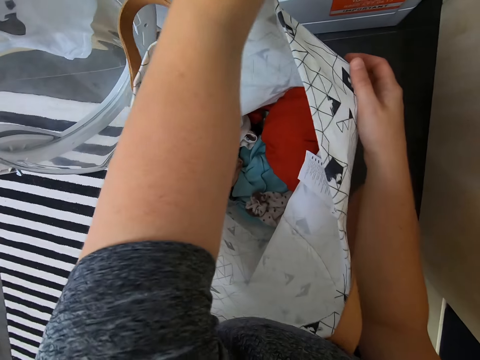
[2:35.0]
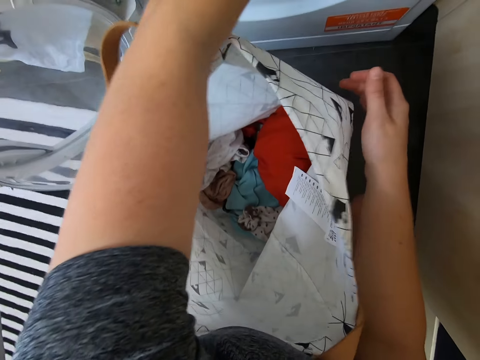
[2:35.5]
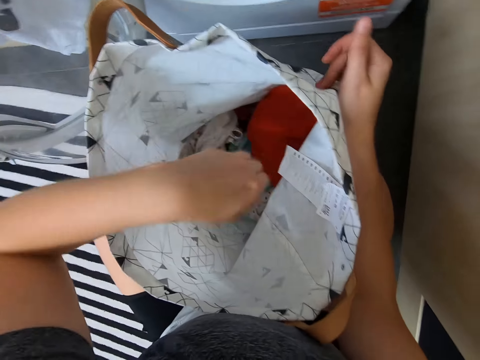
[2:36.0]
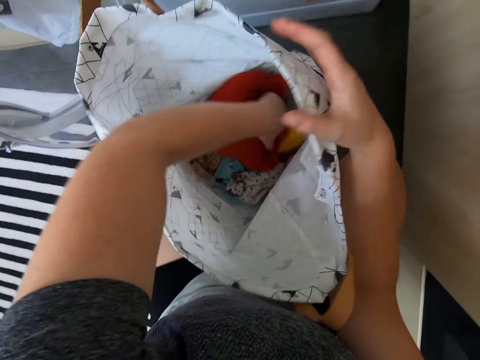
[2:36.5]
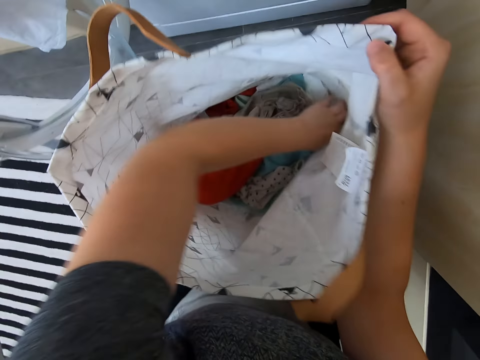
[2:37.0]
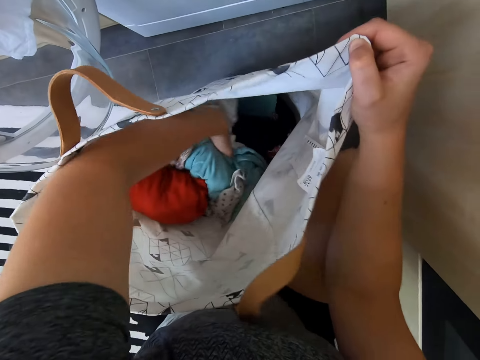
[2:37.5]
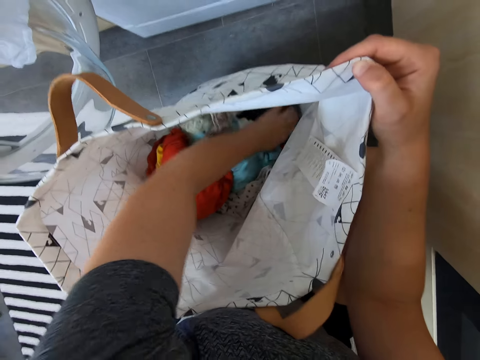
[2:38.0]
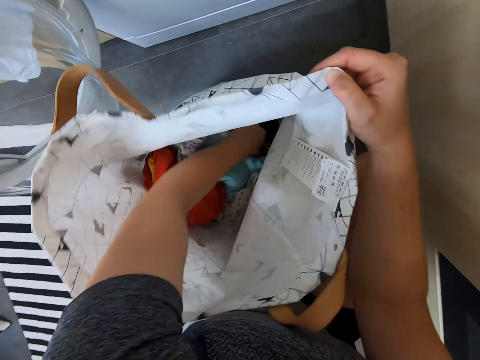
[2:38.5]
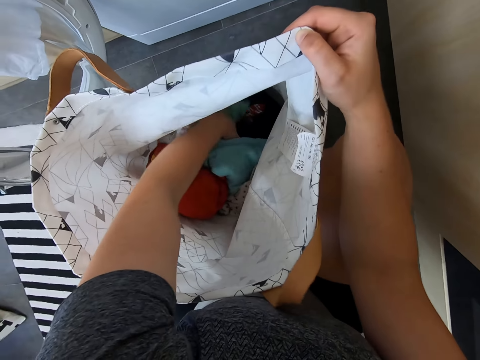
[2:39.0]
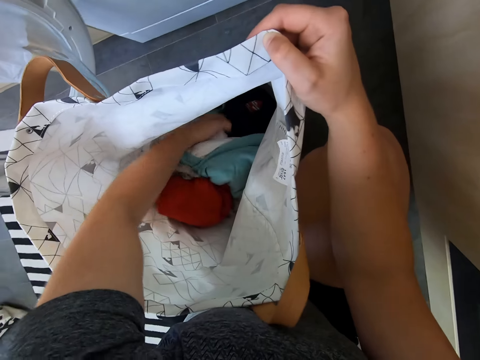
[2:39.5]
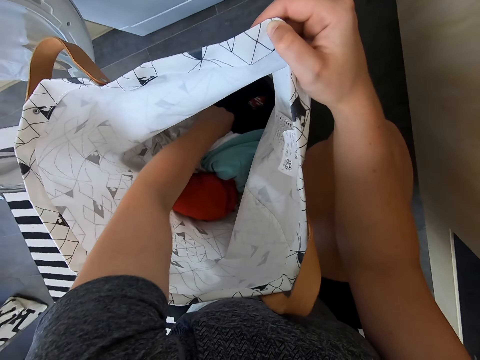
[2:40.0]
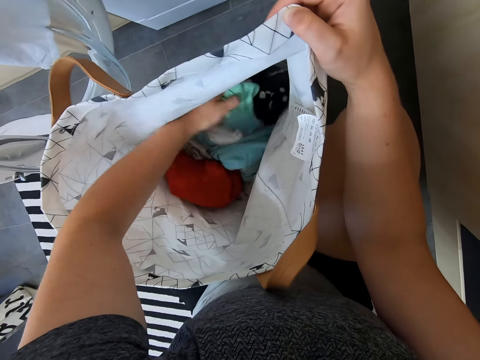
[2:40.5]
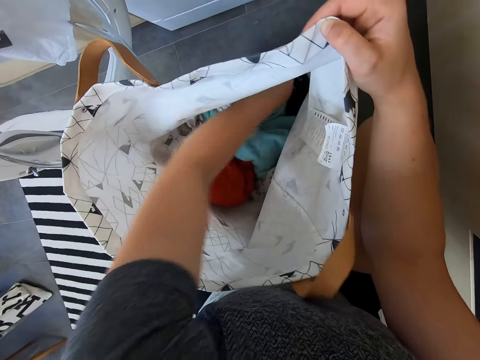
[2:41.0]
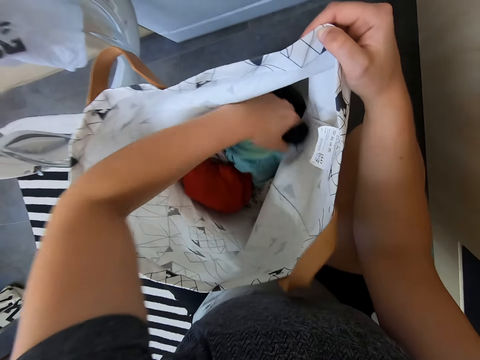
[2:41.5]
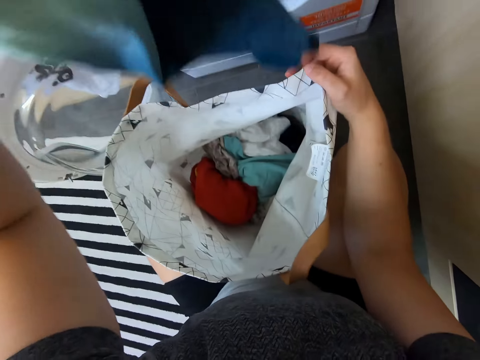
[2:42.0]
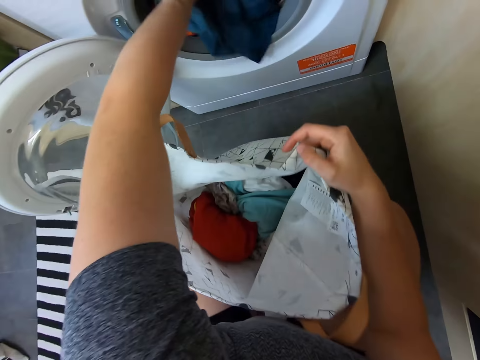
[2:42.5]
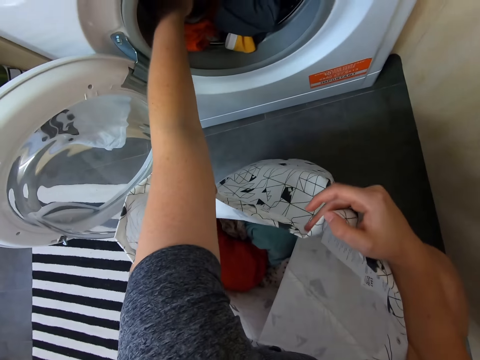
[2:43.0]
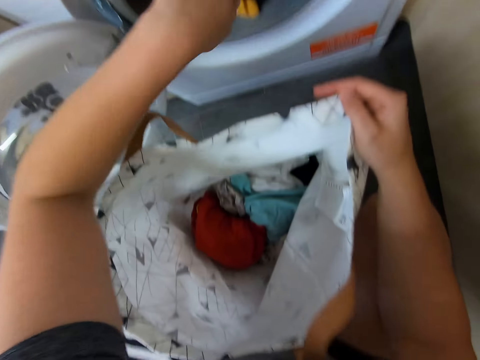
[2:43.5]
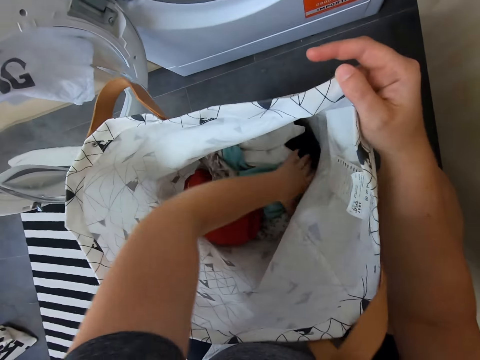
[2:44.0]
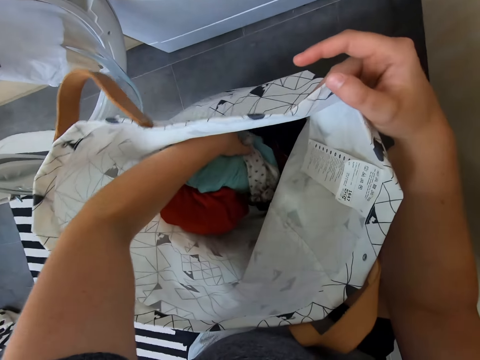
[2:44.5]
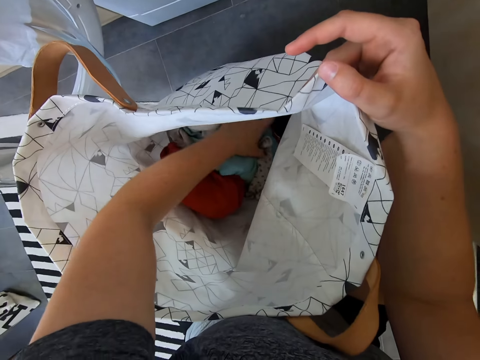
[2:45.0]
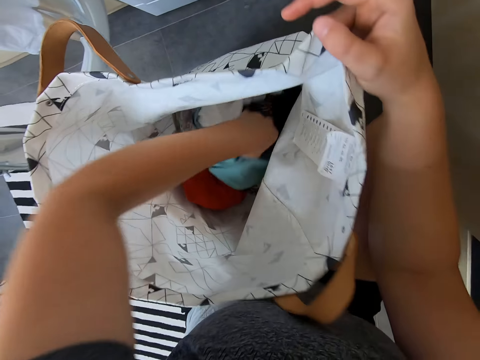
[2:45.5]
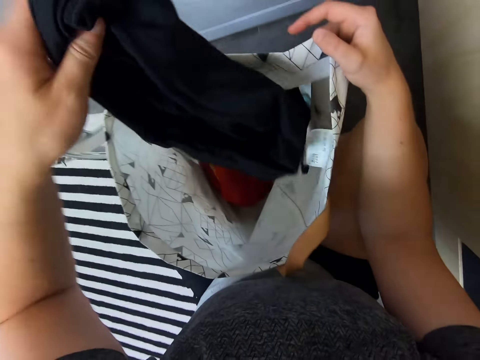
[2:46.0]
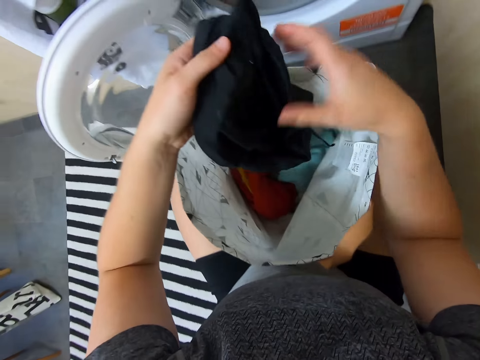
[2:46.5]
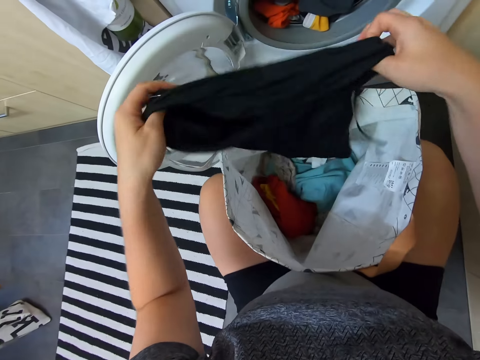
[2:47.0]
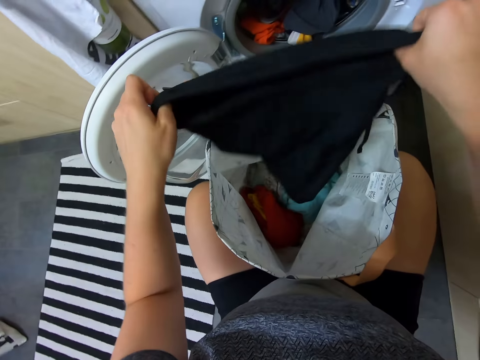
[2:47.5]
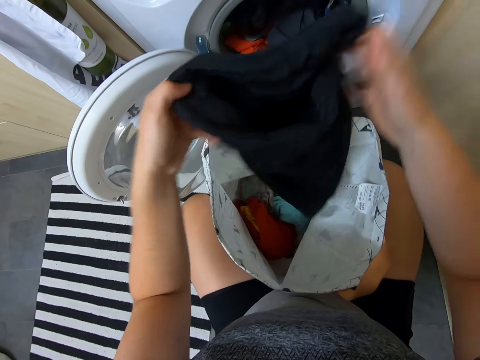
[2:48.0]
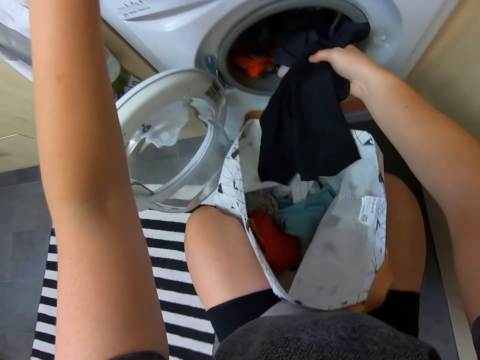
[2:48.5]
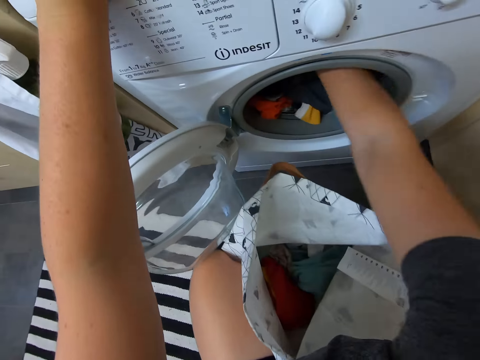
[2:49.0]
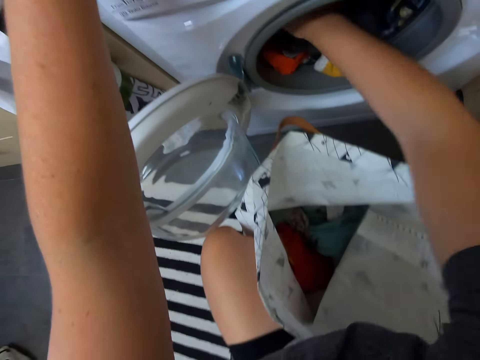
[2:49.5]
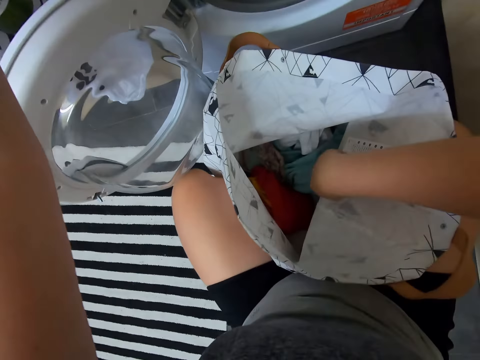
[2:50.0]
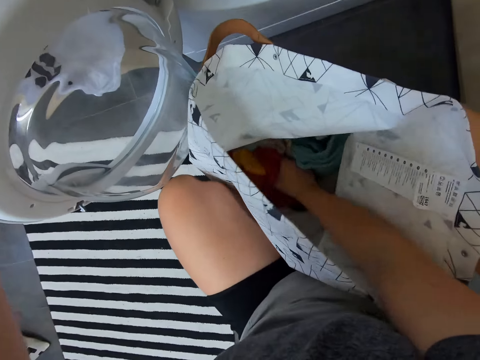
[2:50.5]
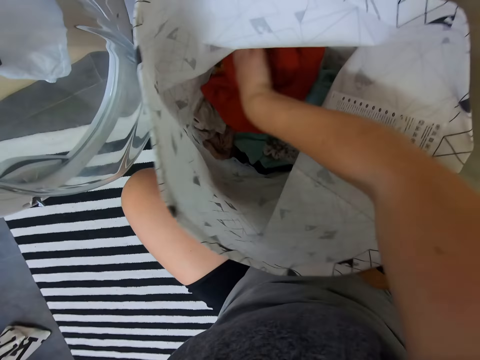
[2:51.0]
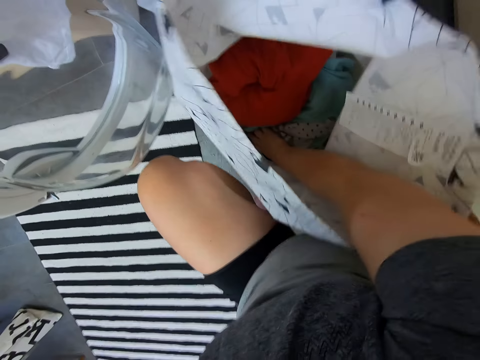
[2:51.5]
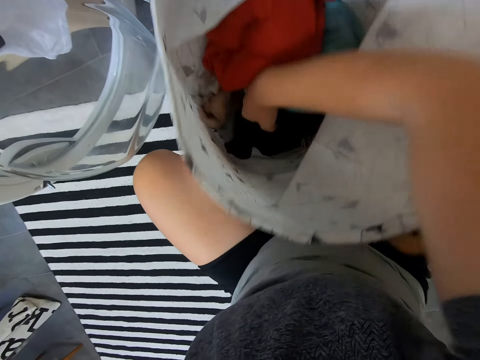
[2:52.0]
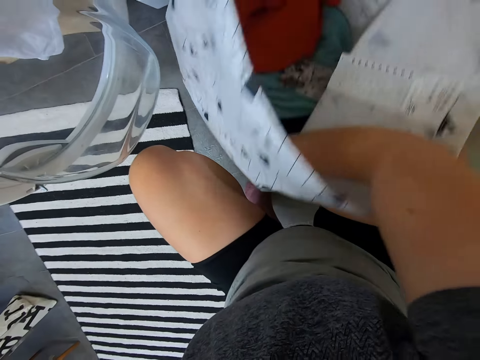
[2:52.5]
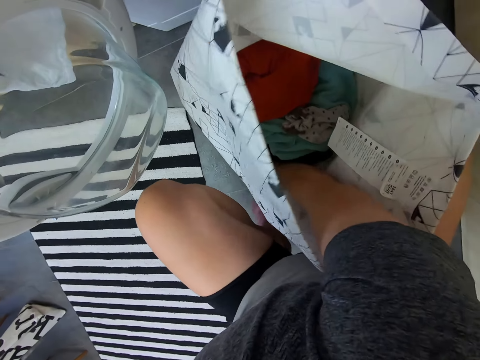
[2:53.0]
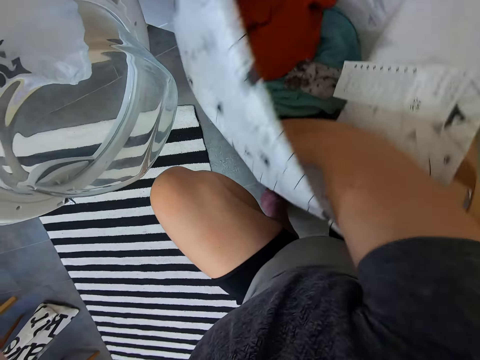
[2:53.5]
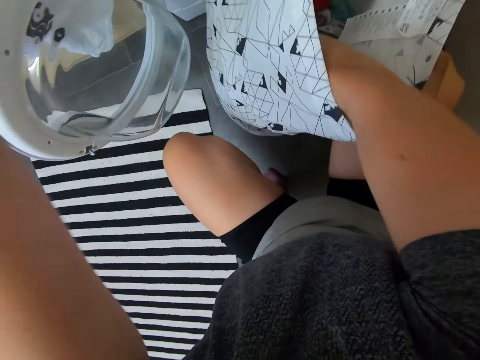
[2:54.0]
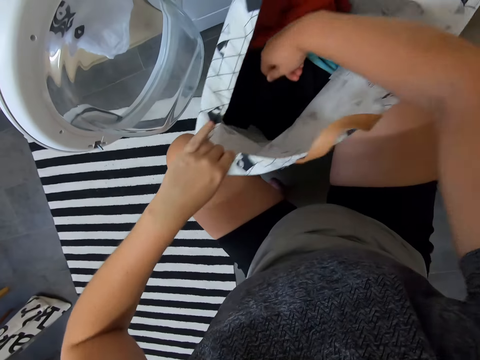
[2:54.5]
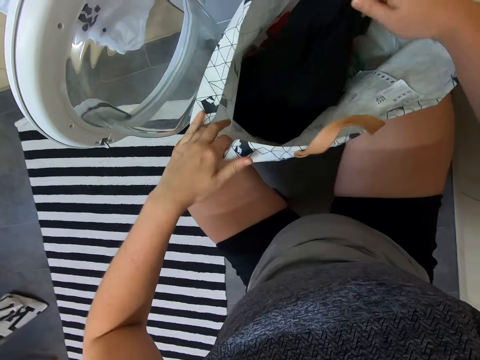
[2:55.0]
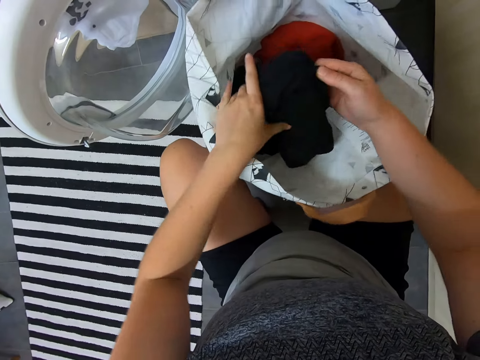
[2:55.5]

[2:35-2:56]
The camera wearer puts the sock in the washing machine. They move cloths in the fabric bag. They remove cloths from the bag. They take cloths. They put the cloths in the washing machine. They touch the cloths in the fabric bag. They take a cloth from the bag. They hold the cloth with both hands. They put the cloth in the washing machine. They touch the cloths in the fabric bag. They remove cloths from the bag.

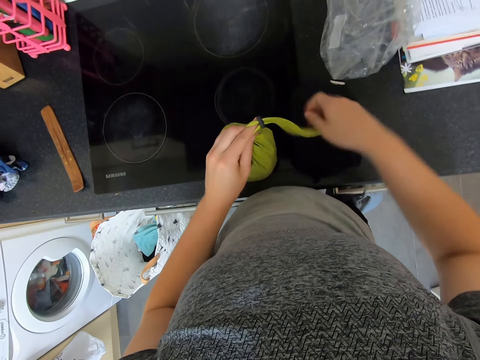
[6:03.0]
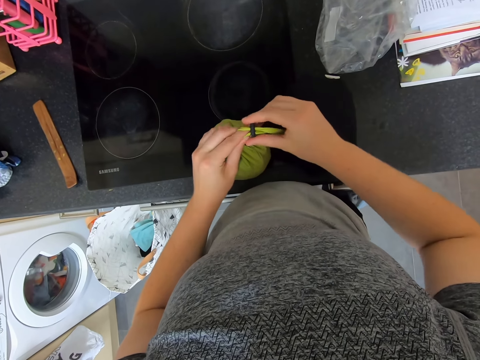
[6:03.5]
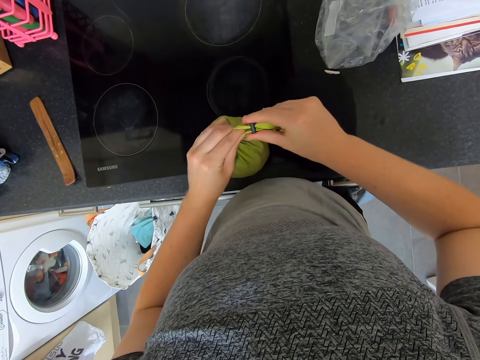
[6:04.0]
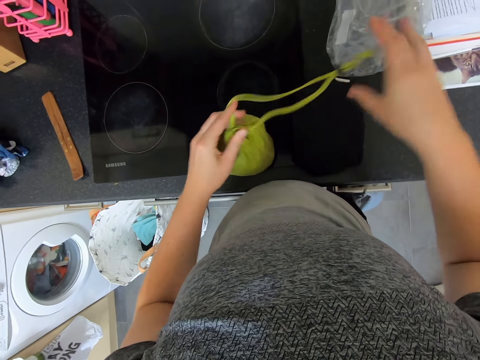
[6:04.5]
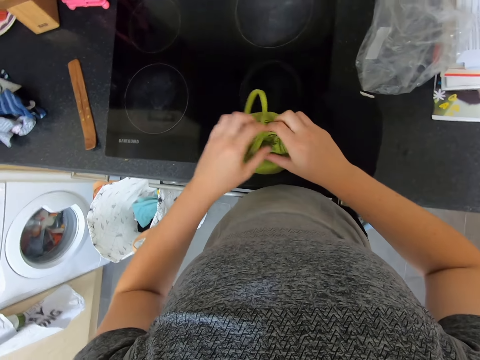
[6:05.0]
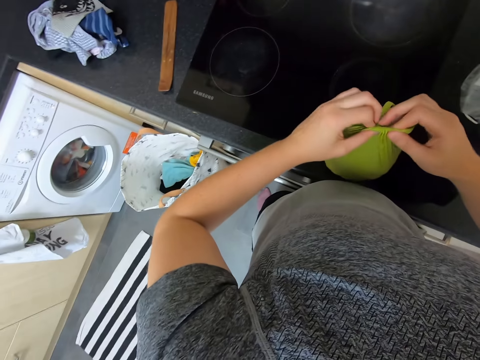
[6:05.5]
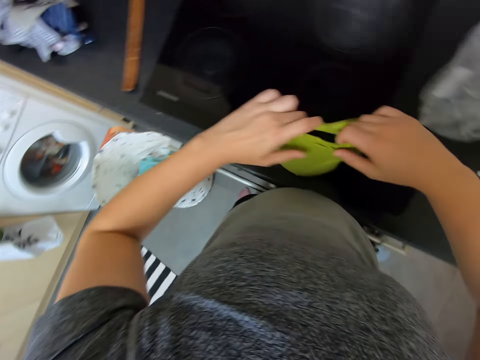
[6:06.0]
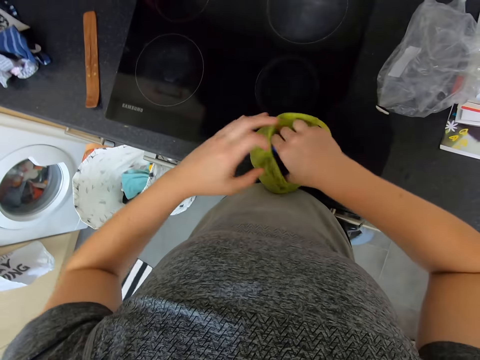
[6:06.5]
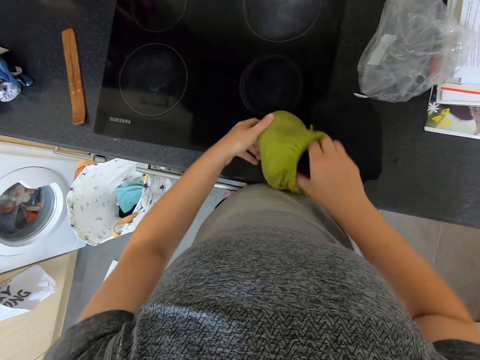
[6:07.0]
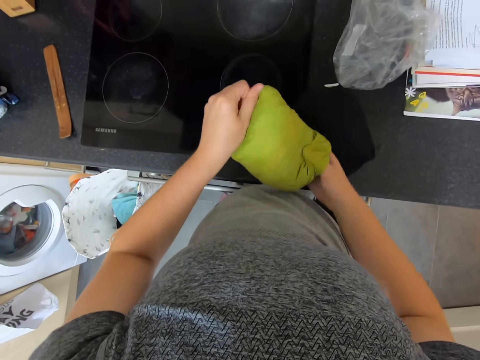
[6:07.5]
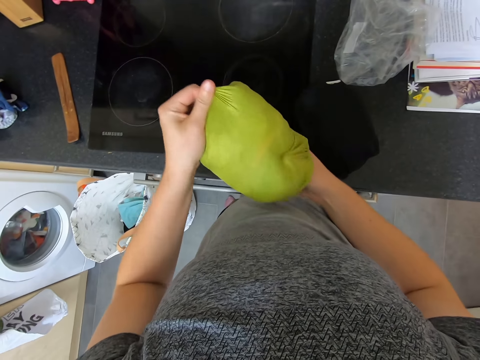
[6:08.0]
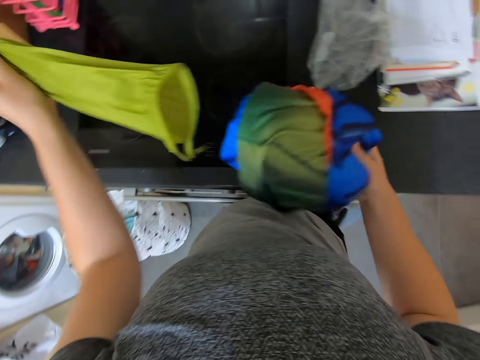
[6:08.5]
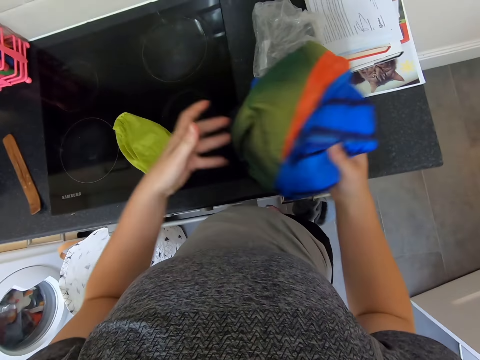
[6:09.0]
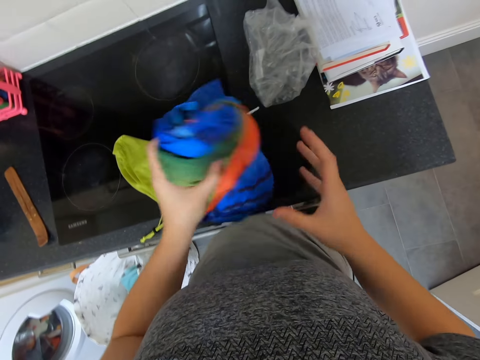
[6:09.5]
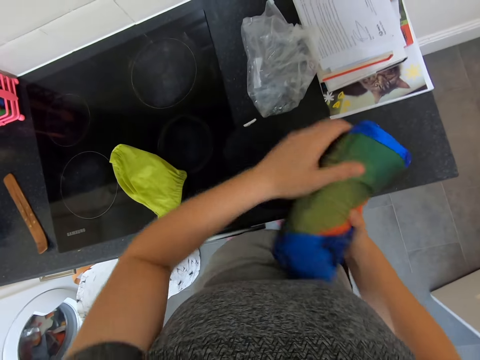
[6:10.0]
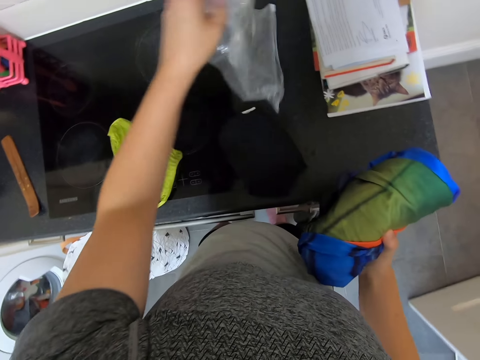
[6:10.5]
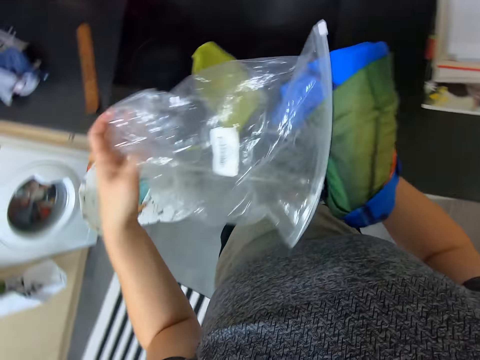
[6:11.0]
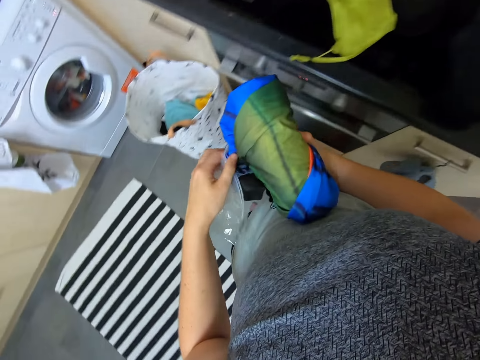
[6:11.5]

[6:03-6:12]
The camera wearer pulls something. They open a bag. They pick up clothes in the bag. They put the bag on the countertop. They look at the clothes. They pick up the polythene bag or paper on the countertop.
